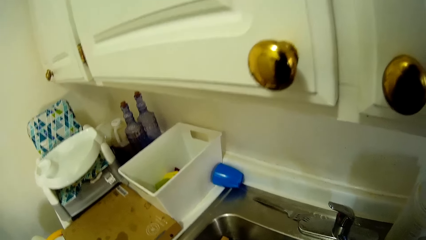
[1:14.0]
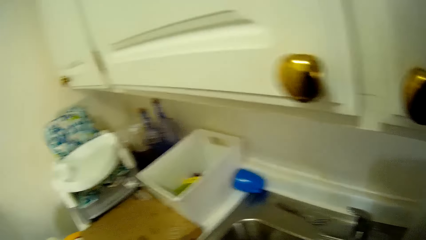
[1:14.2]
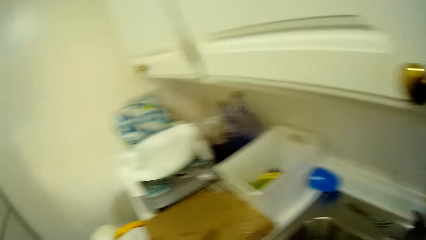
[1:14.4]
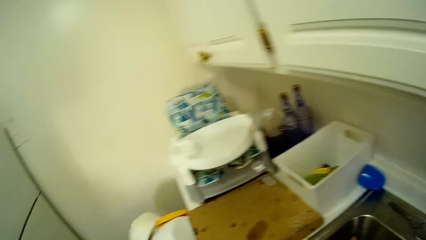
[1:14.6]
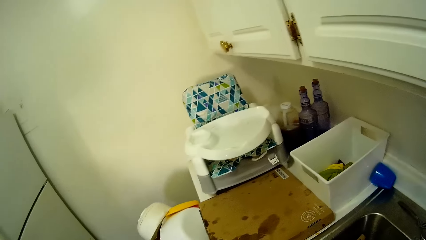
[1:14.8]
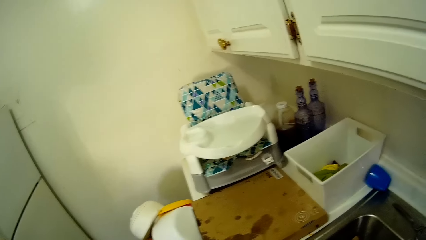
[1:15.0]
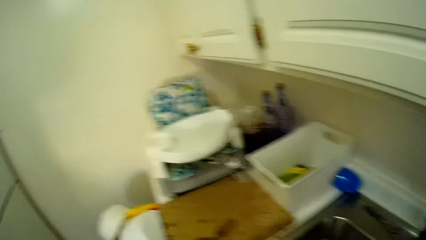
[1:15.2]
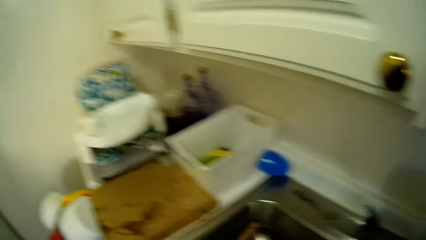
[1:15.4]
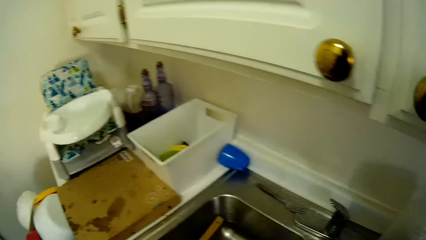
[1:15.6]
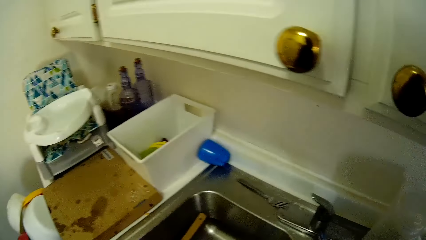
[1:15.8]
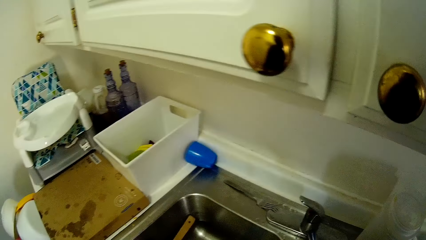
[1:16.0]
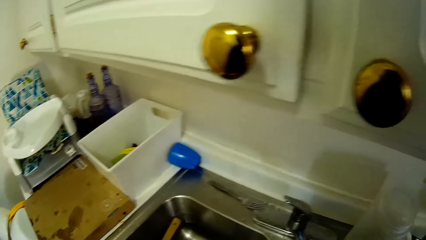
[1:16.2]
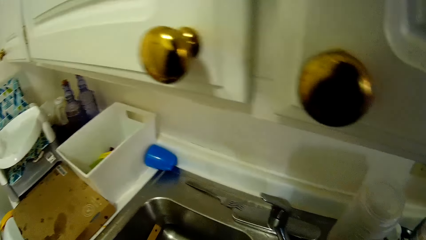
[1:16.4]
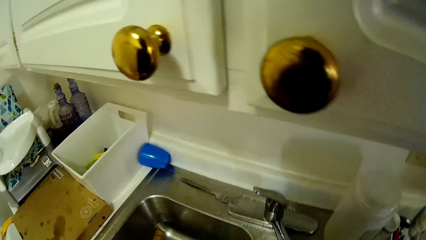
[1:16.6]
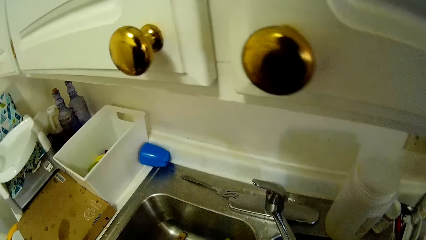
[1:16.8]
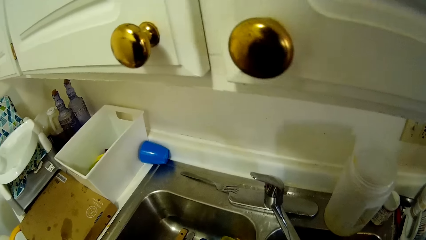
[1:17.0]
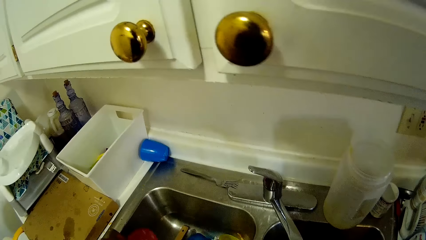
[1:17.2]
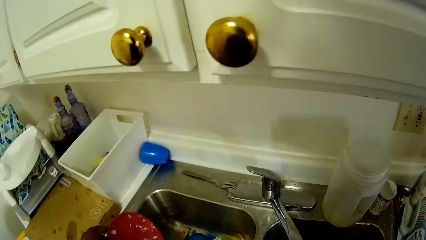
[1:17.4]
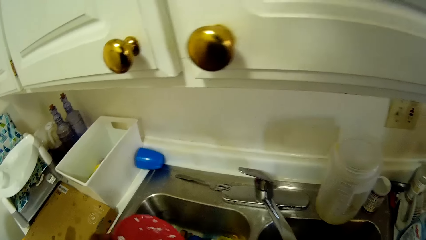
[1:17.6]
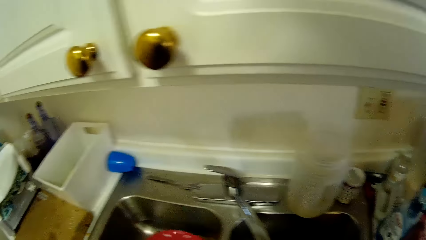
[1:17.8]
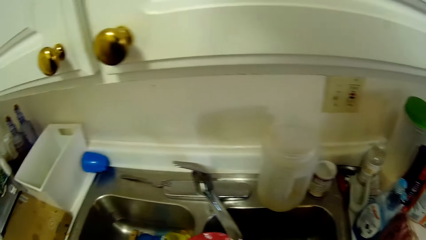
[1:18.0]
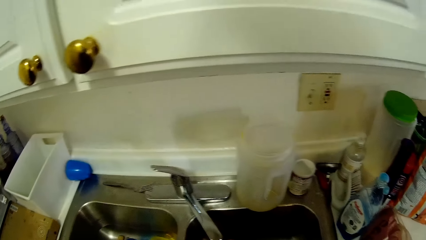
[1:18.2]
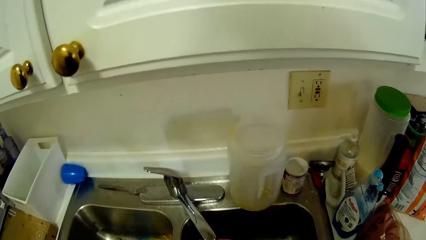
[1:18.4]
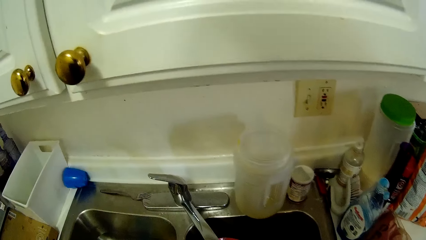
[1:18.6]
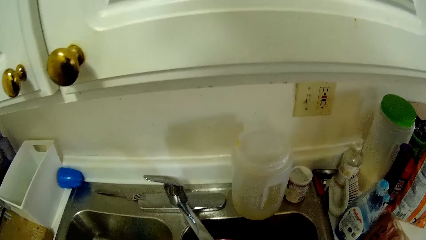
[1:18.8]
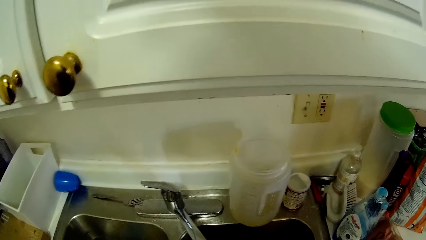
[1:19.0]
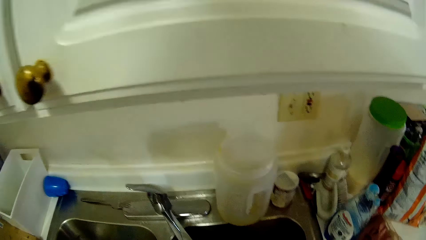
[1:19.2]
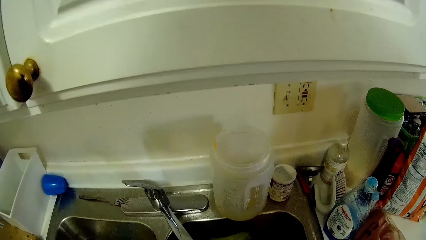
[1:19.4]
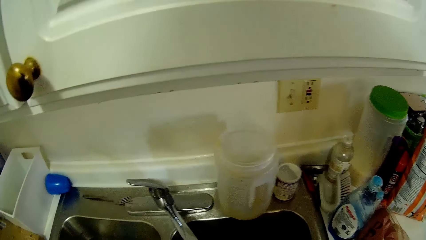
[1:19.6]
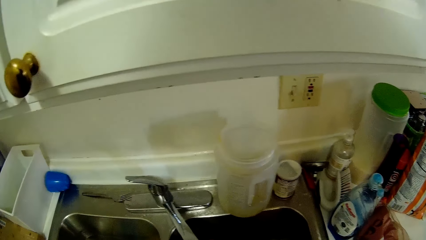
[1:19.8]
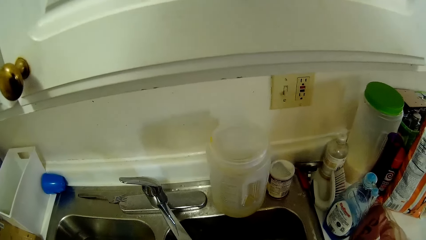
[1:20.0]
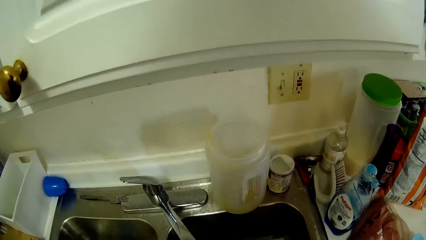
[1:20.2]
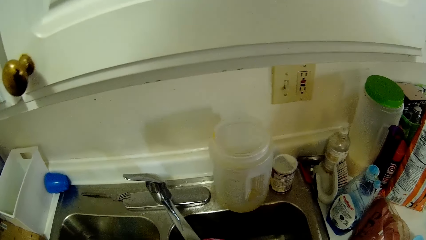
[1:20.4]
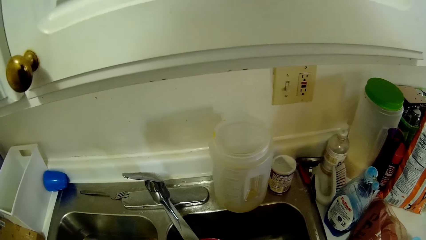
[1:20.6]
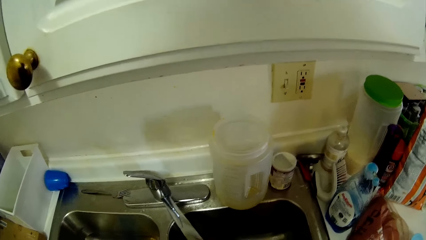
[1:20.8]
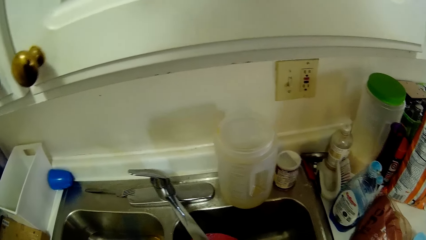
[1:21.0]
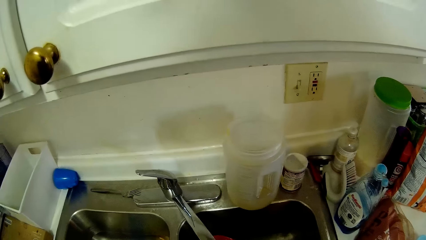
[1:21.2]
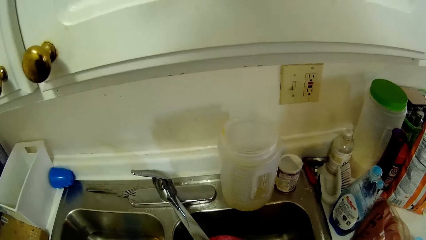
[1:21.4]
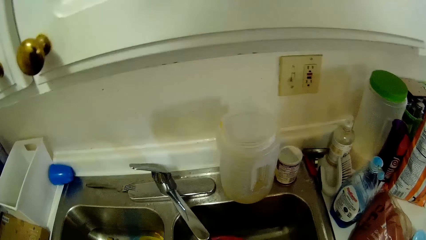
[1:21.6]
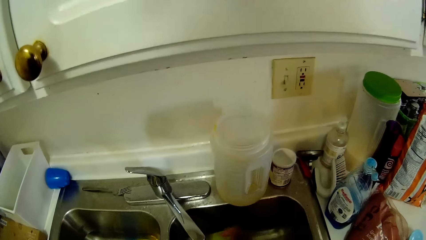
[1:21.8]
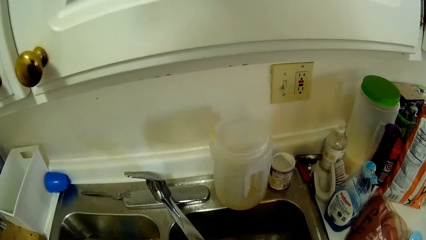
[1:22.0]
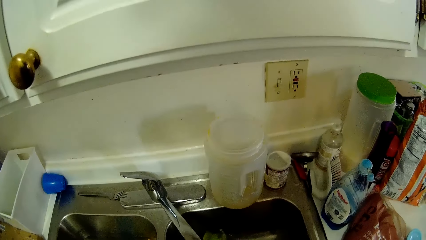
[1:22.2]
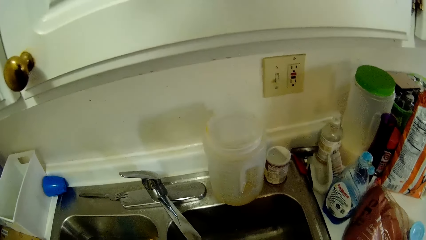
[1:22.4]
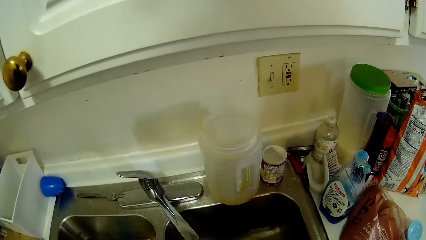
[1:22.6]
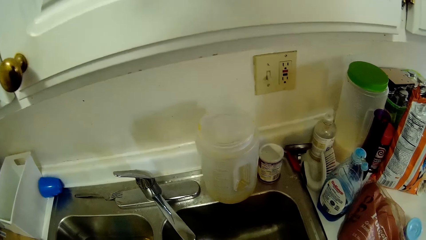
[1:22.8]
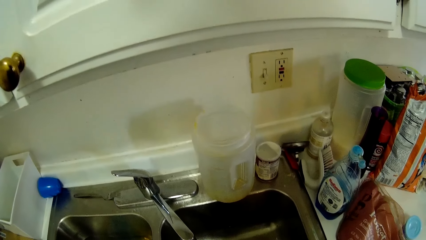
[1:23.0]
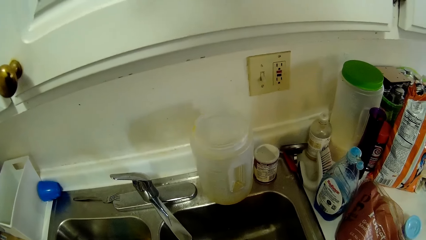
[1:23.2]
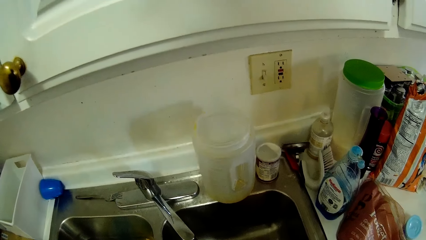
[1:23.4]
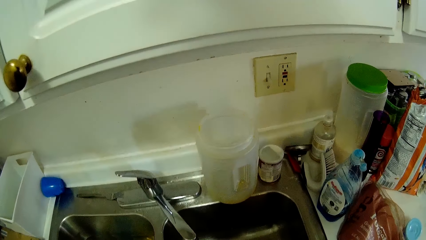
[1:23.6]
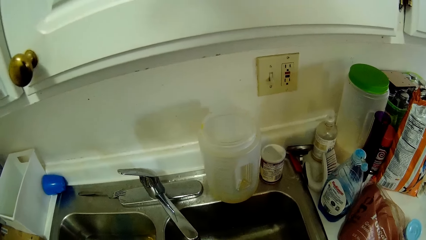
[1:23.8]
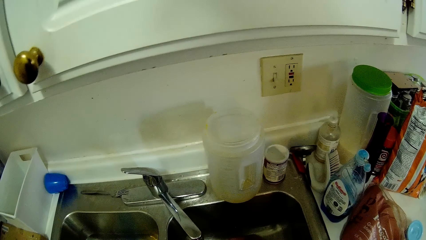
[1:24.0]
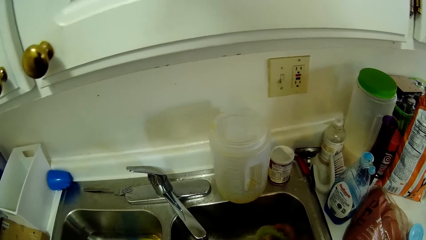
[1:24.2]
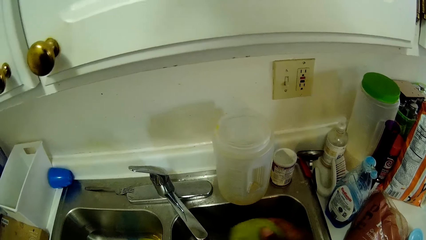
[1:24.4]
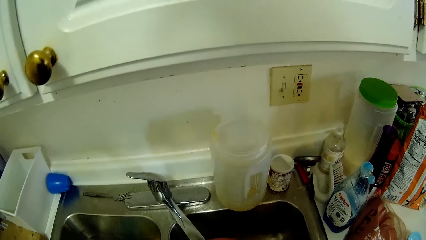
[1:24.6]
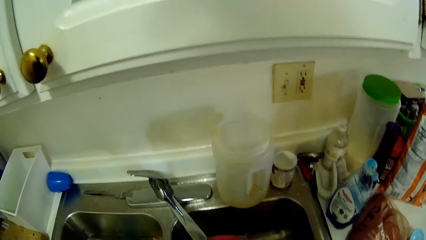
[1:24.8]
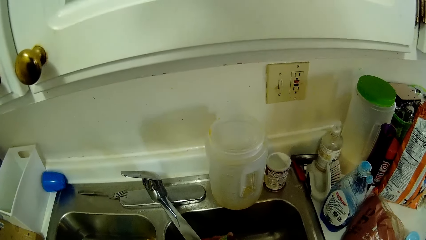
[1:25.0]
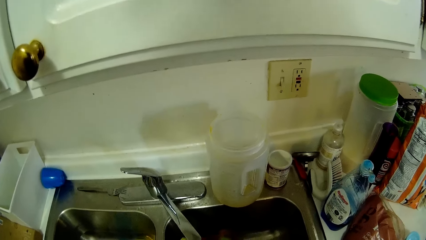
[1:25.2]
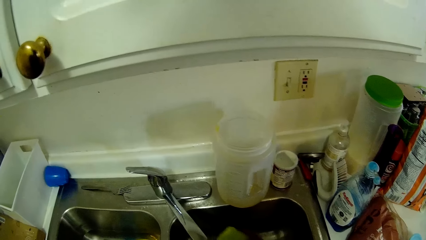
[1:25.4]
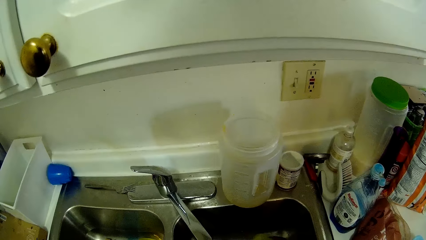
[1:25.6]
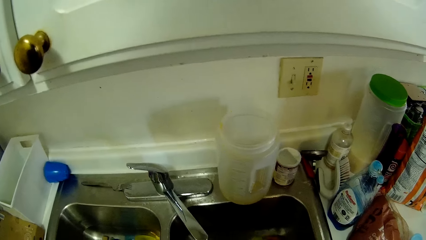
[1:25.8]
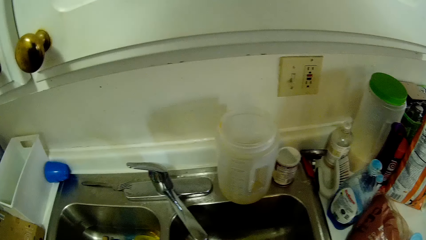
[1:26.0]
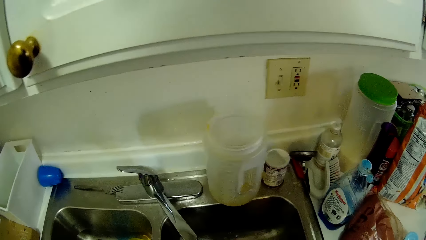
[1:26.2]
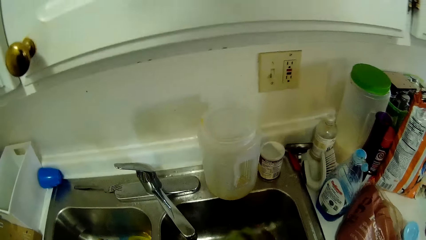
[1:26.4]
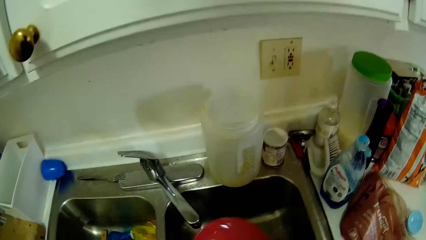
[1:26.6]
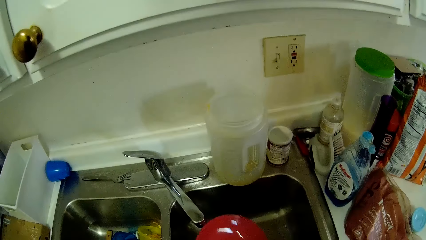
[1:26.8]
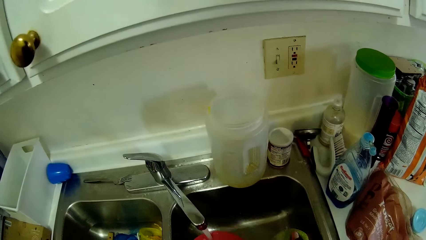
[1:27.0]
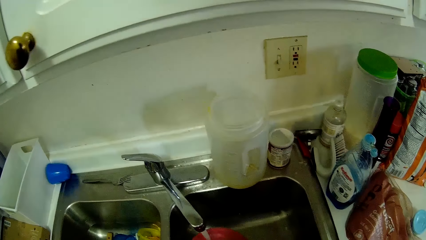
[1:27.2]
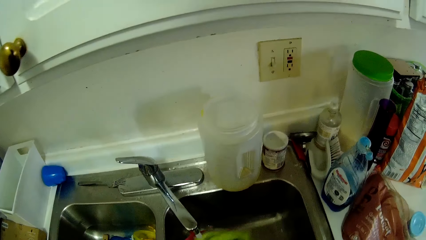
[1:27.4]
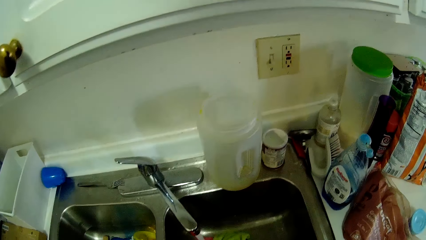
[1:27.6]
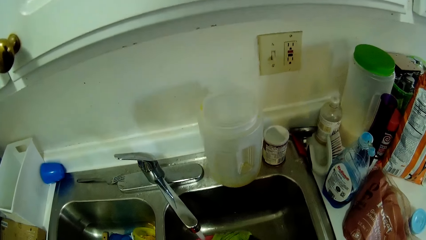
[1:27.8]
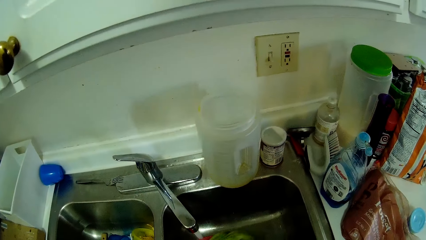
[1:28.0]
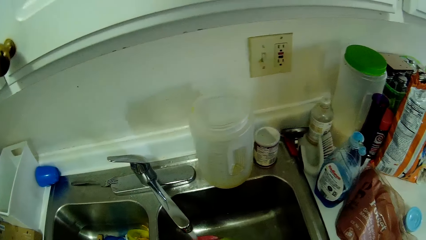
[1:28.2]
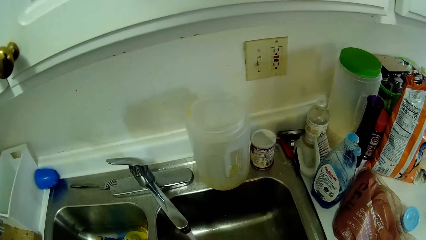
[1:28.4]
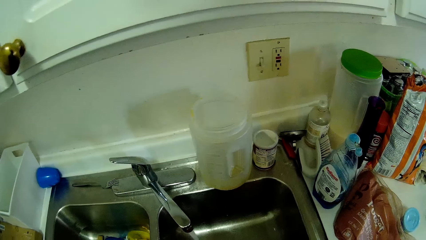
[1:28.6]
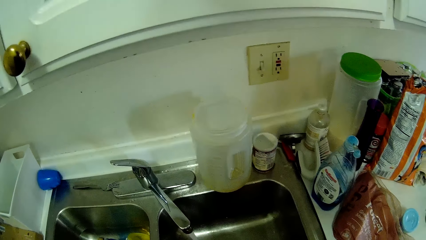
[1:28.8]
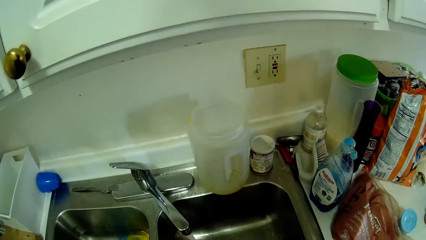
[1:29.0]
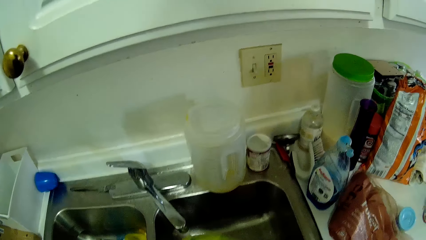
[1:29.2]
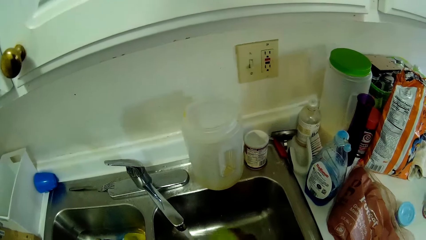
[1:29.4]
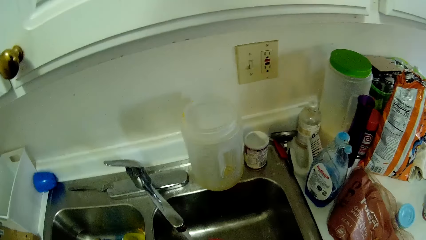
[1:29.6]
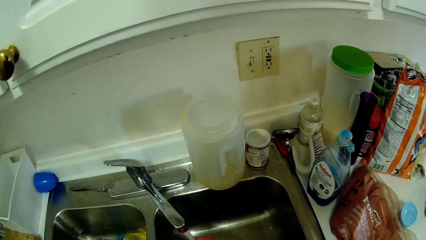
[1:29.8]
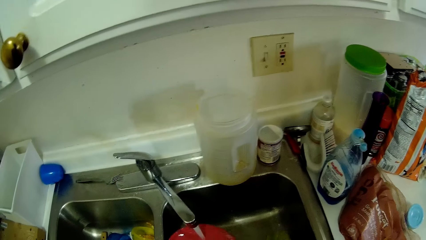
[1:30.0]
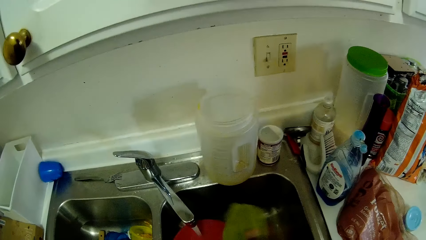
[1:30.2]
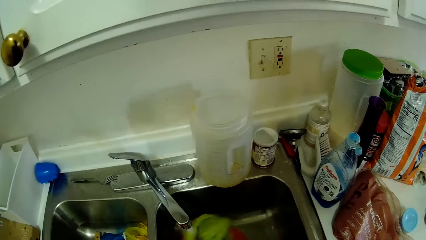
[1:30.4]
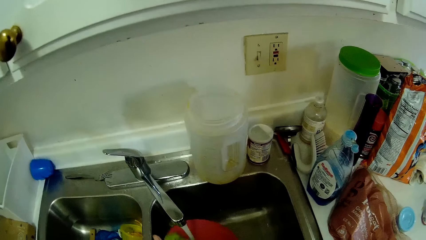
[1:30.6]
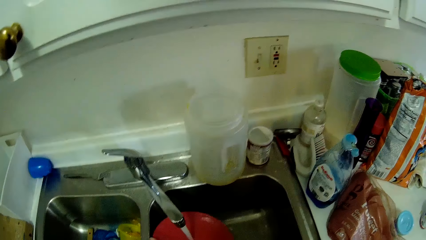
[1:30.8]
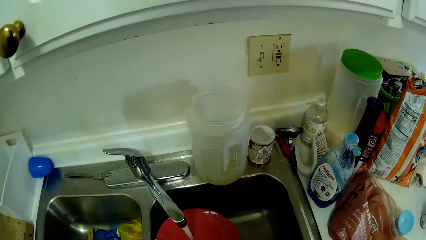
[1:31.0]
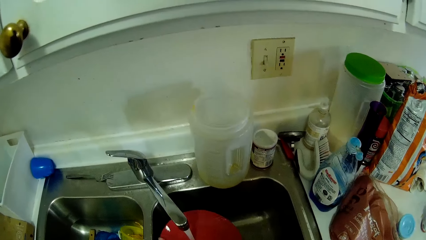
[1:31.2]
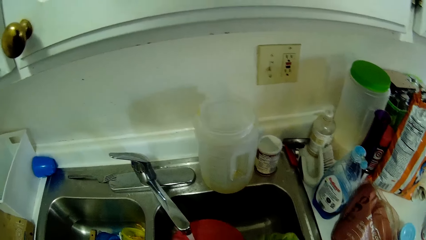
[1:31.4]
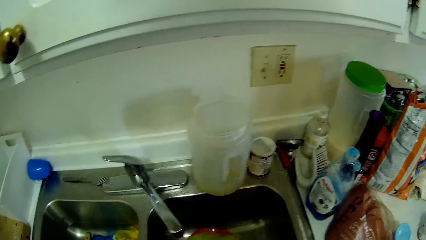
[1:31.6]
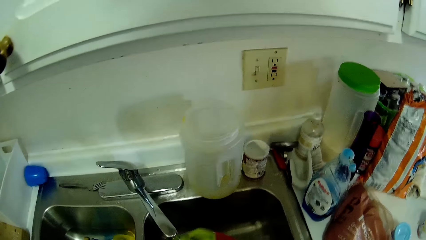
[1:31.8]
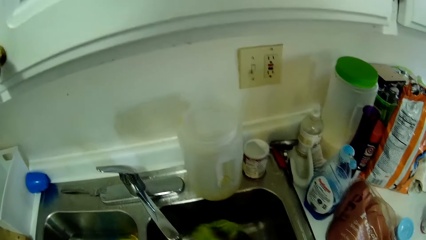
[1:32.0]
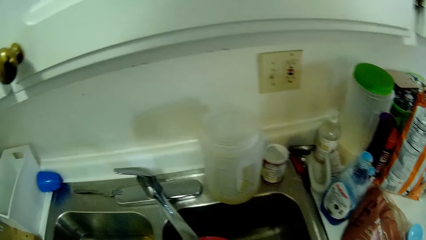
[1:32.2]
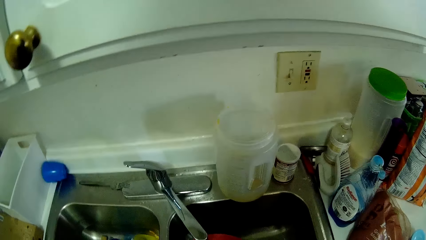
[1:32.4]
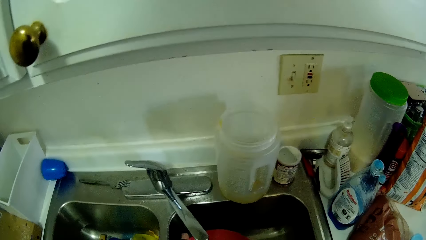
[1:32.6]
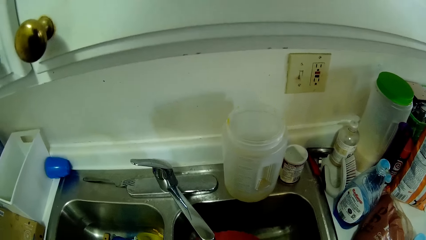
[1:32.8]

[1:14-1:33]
The camera wearer washes dishes. She picks up a red plate with her left hand from the left side of the sink. She washes the plate in her left hand with the sponge in her right hand in the right side of the sink. She rinses the plate in her left hand at the right side of the sink.
